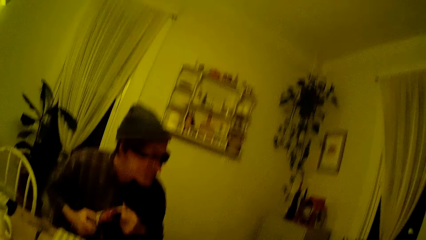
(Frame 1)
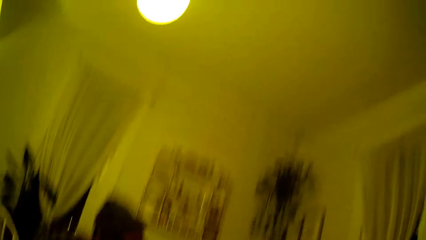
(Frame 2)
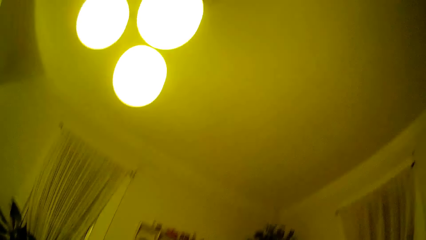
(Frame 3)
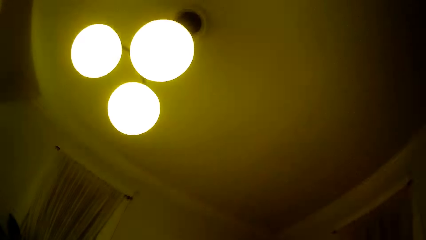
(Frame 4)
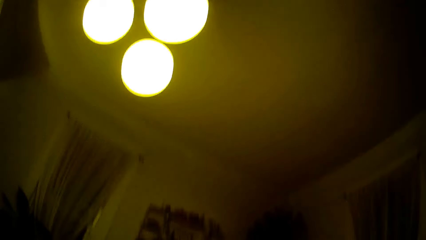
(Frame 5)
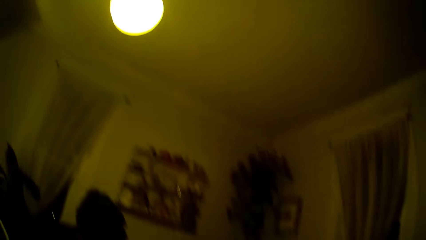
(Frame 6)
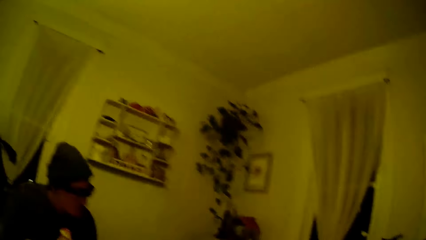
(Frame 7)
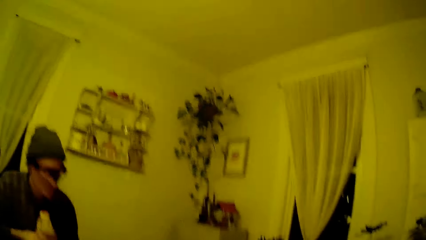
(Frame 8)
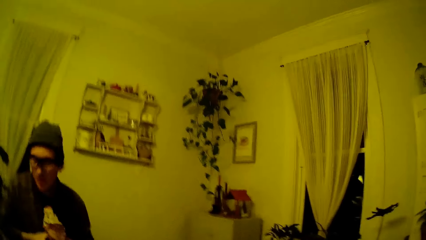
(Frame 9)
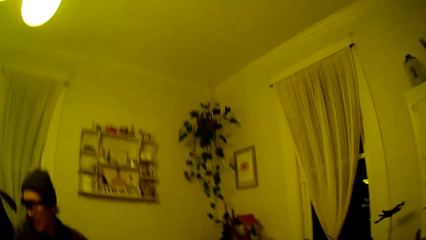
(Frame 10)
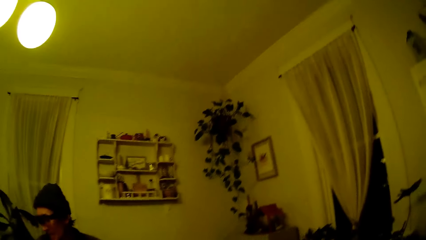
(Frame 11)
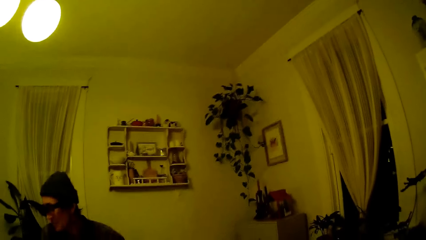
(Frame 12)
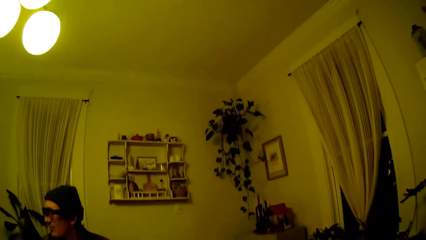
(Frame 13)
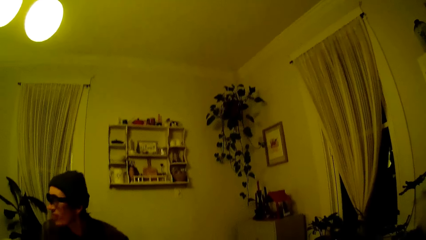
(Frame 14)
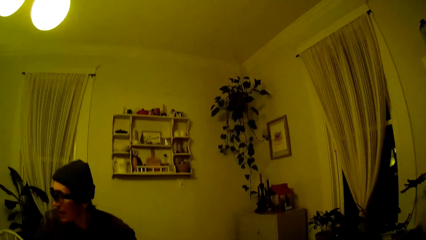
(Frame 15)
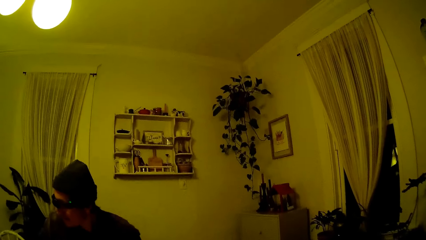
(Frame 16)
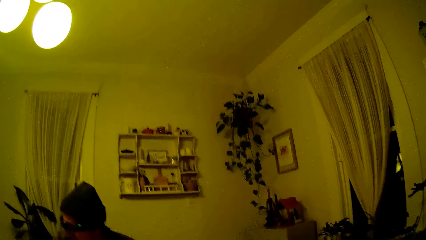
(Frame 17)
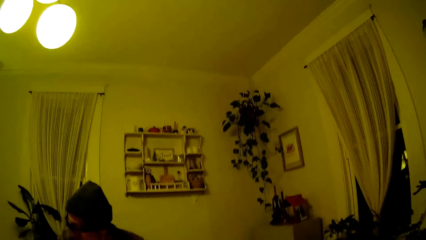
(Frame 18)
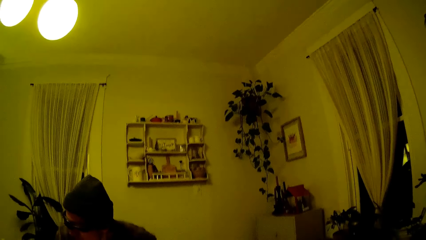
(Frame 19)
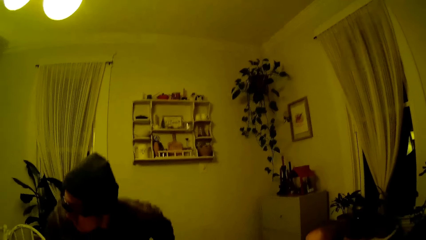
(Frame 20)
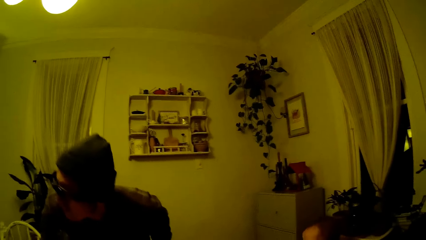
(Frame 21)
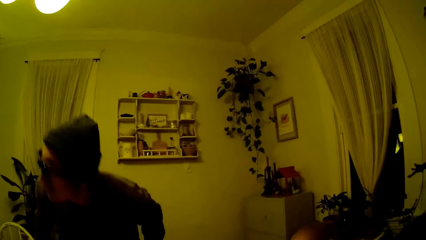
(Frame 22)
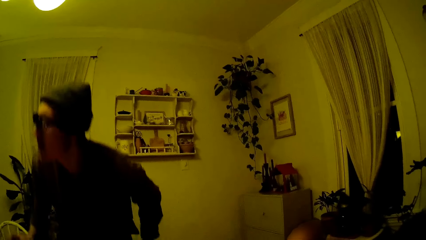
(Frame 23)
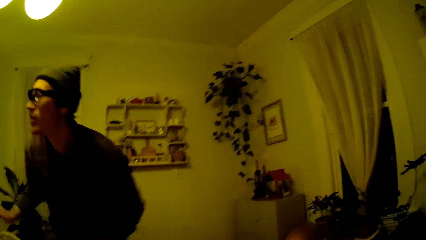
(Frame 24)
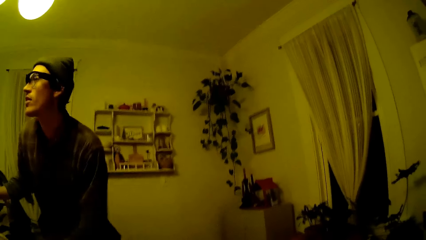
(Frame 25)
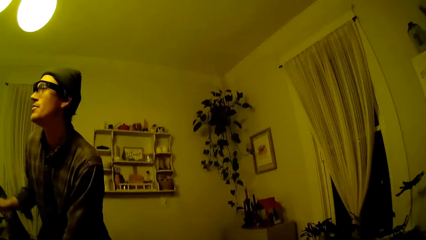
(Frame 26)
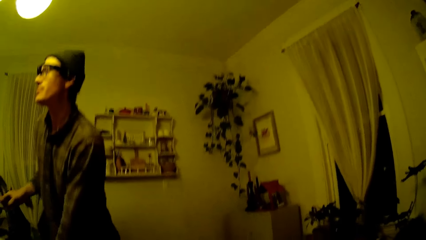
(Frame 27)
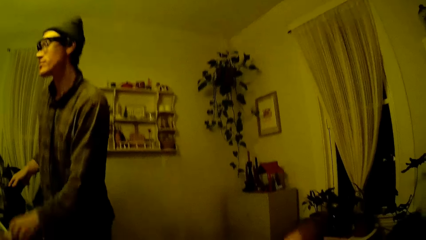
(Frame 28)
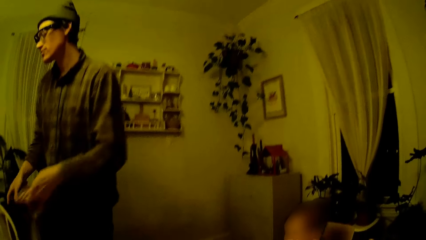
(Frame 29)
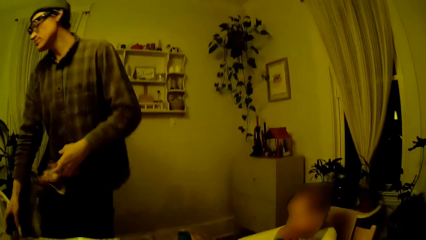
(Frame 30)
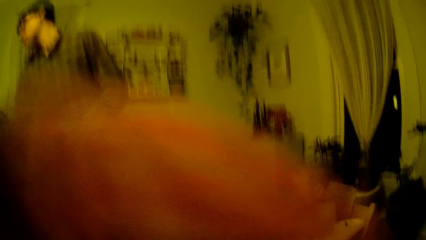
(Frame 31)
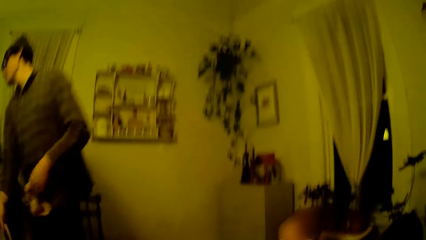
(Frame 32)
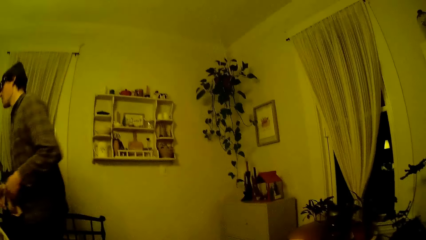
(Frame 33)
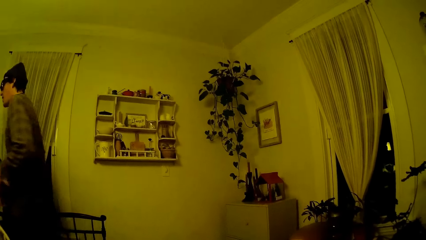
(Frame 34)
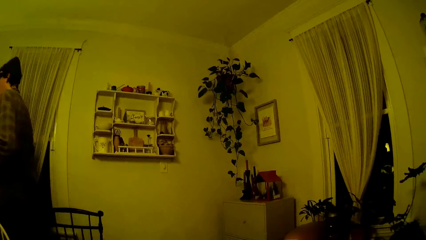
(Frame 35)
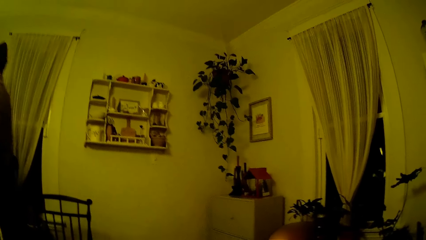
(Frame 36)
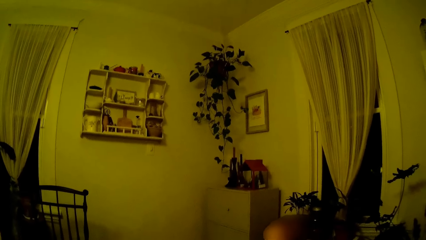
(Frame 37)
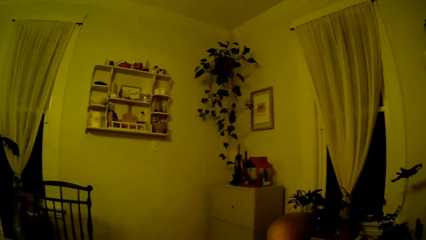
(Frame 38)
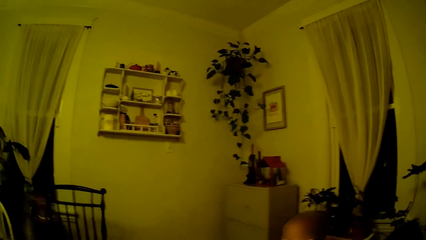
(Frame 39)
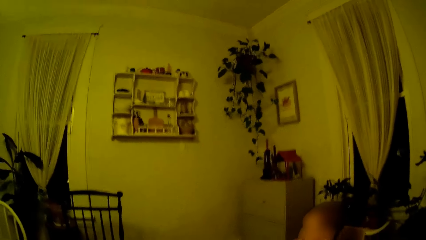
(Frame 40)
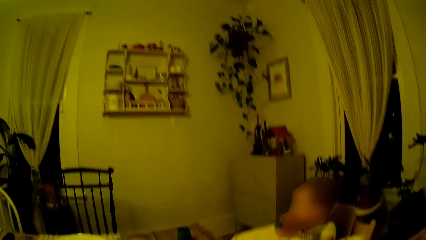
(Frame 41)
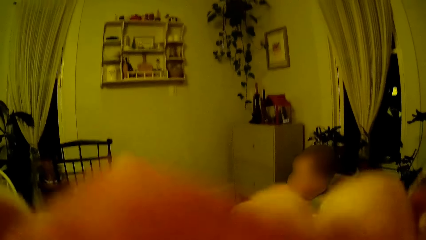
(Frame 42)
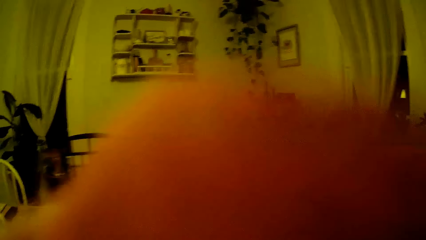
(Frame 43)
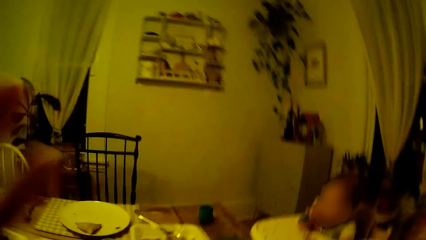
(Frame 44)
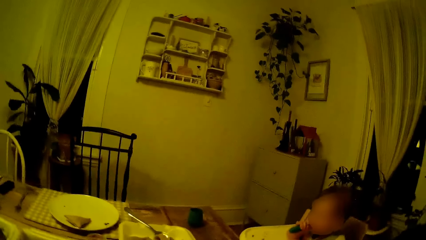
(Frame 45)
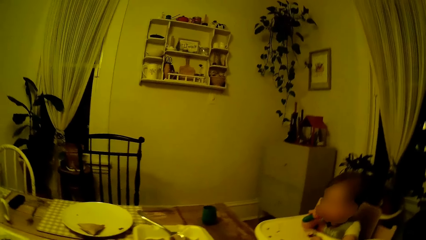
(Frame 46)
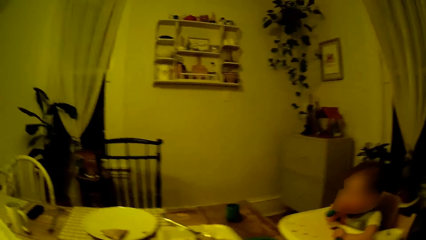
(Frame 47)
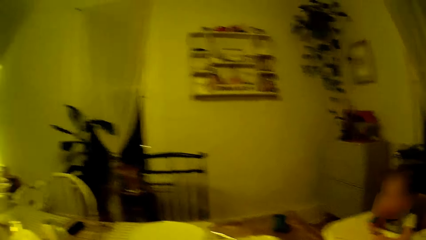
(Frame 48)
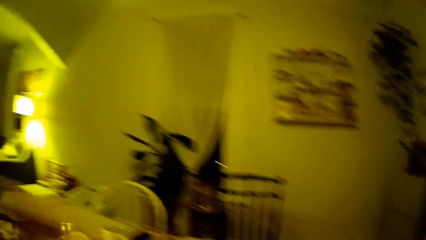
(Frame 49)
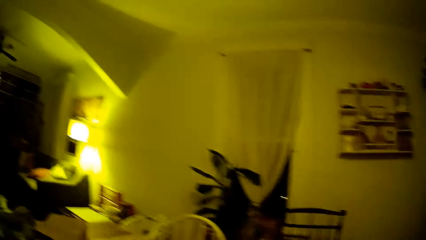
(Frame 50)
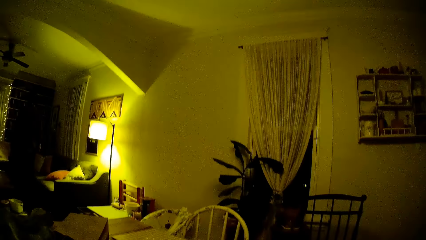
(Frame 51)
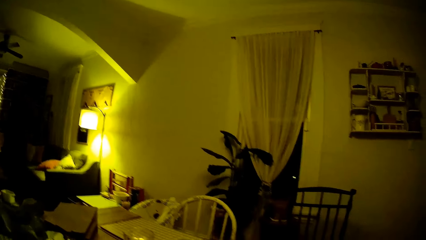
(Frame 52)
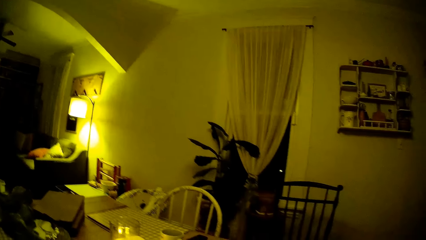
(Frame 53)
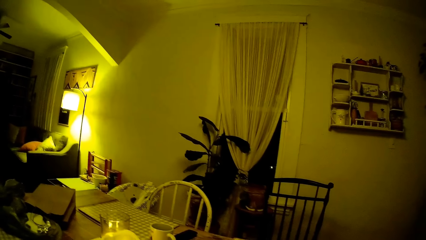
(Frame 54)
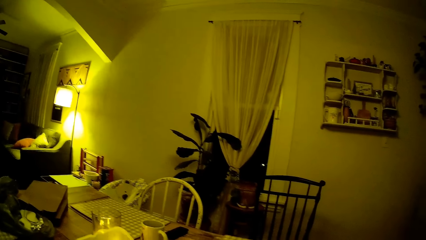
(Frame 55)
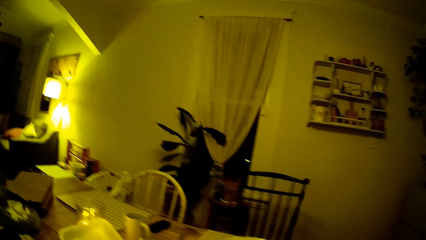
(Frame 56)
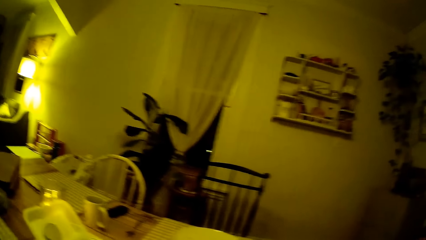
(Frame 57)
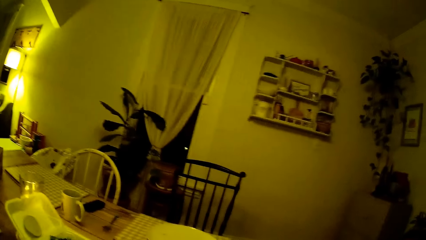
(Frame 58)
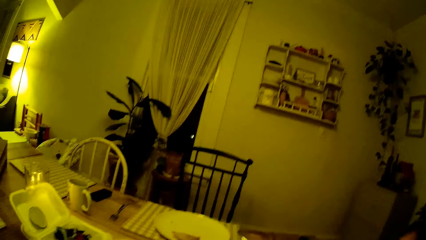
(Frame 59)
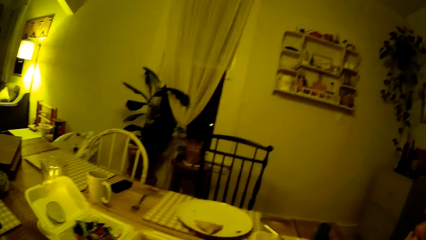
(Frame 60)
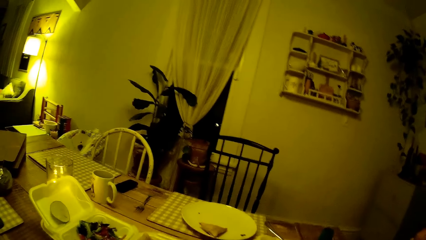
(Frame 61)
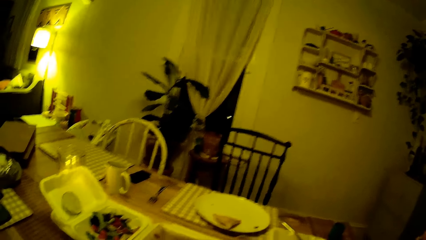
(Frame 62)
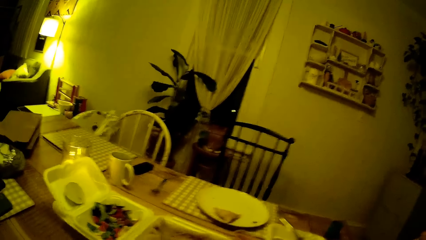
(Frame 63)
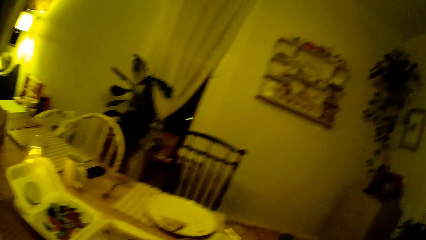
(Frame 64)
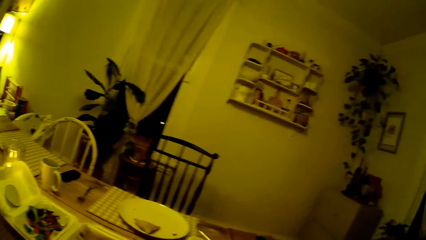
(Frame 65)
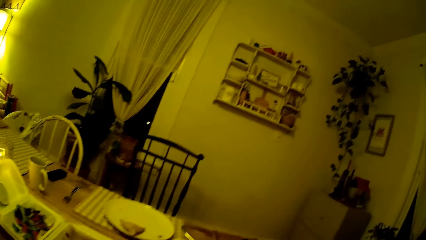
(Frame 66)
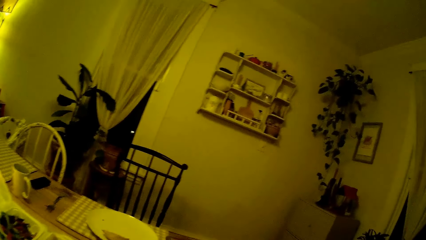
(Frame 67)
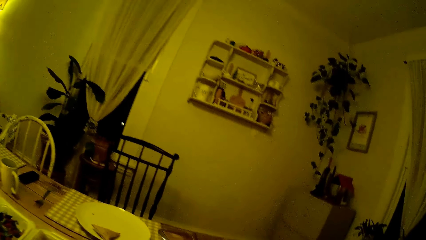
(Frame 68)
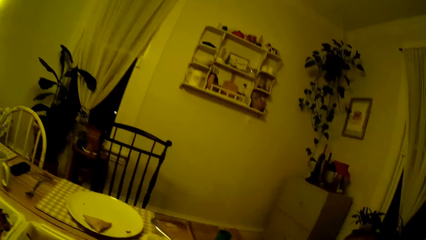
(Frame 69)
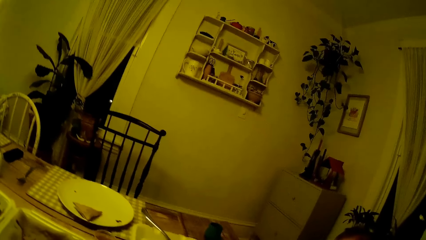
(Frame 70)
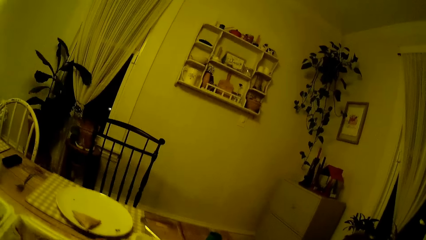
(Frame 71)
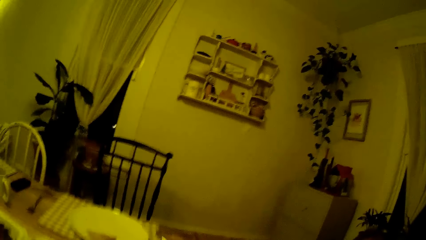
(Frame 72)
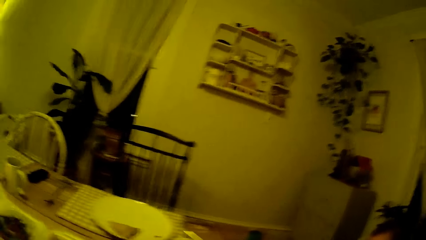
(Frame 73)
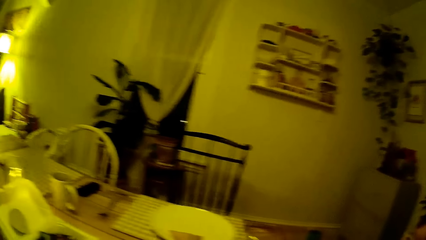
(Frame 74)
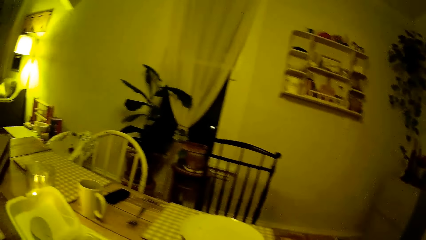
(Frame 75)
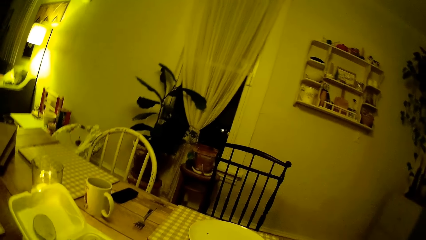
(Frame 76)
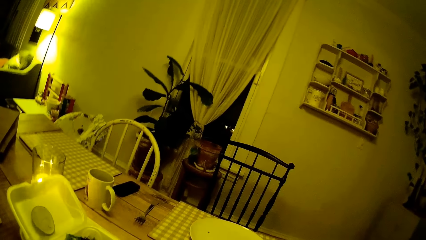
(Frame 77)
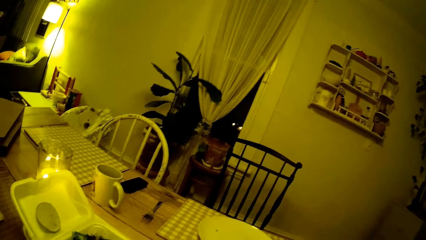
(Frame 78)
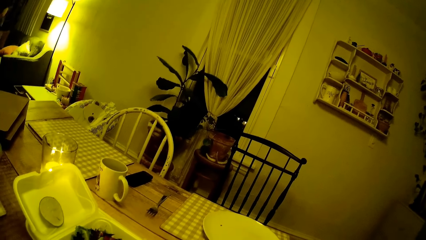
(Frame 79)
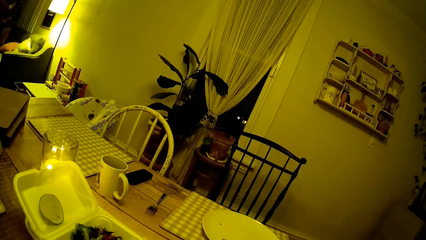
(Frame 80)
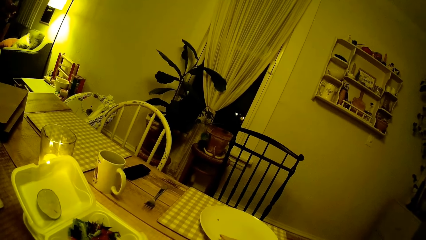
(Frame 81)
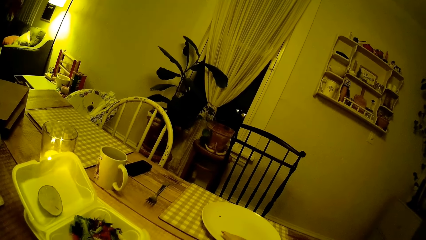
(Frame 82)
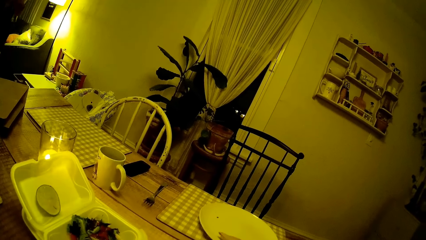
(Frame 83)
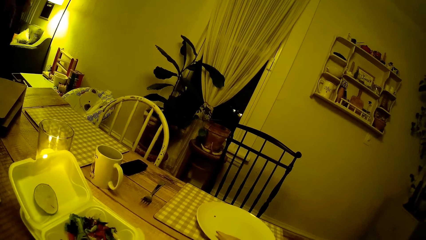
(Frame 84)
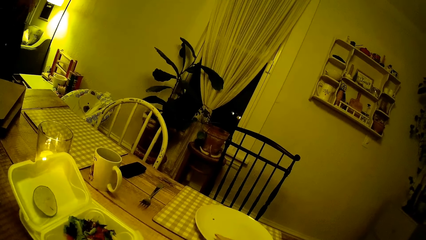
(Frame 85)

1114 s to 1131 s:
The man holds a napkin in both his hands. The camera wearer looks around the room. The man gets up from the dining chair and walks away from the table. The camera wearer adjusts her glasses with both her hands. She looks around the room.
